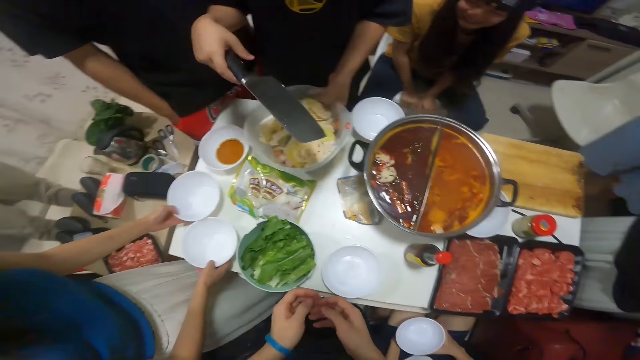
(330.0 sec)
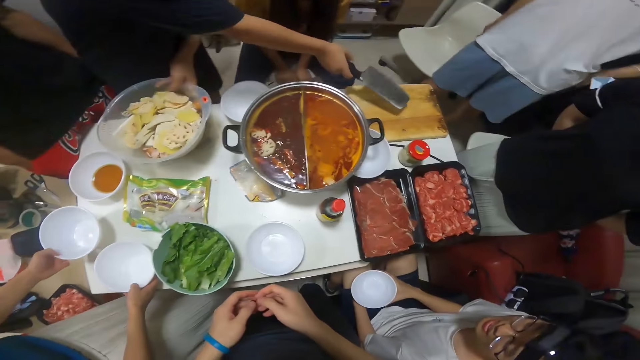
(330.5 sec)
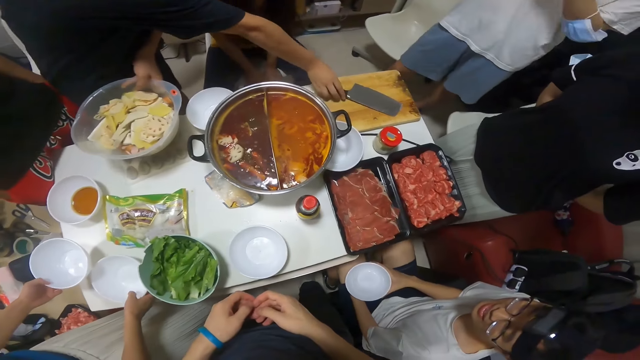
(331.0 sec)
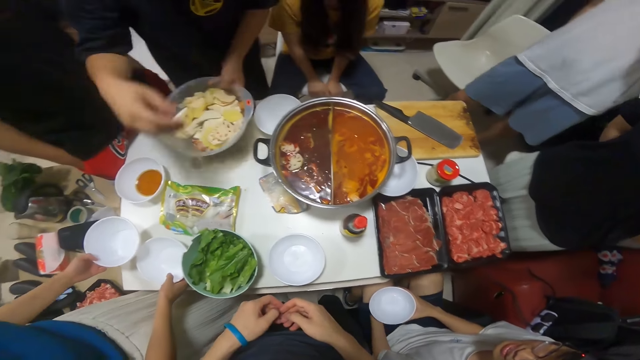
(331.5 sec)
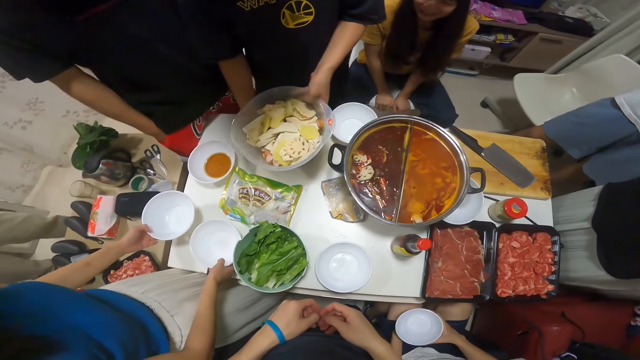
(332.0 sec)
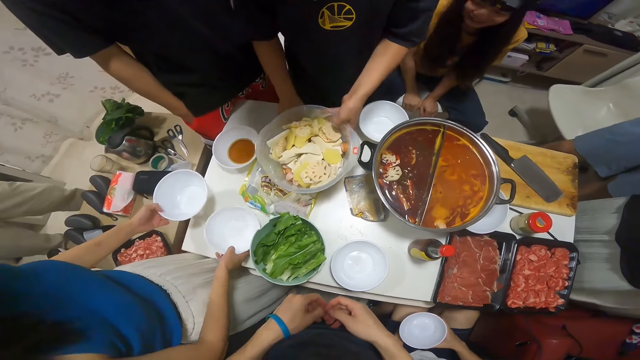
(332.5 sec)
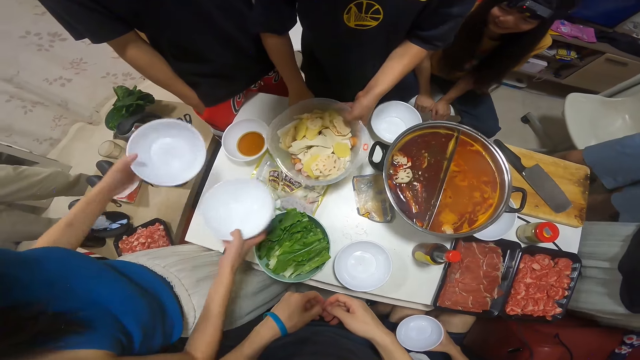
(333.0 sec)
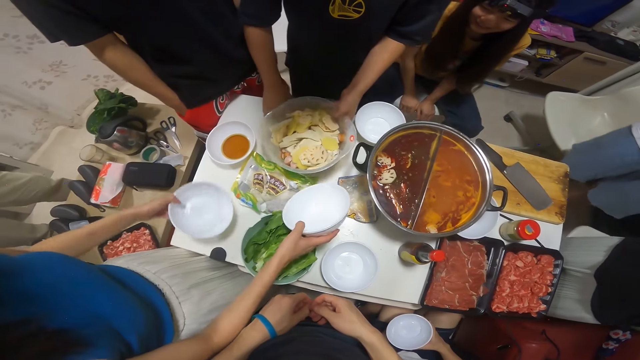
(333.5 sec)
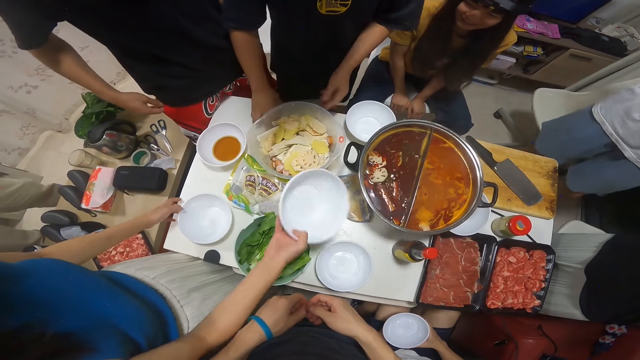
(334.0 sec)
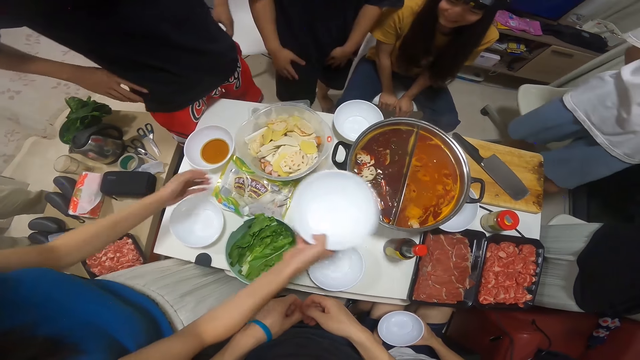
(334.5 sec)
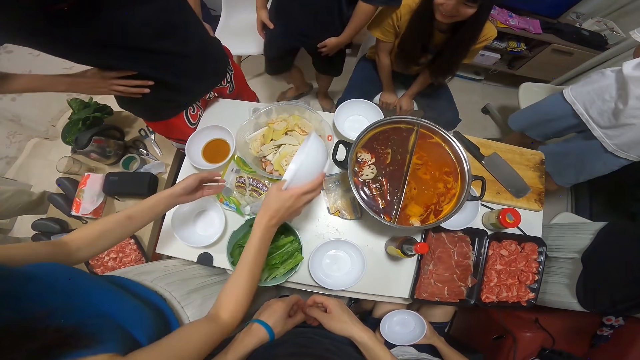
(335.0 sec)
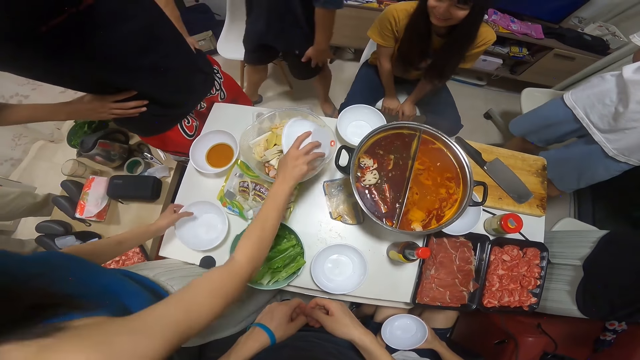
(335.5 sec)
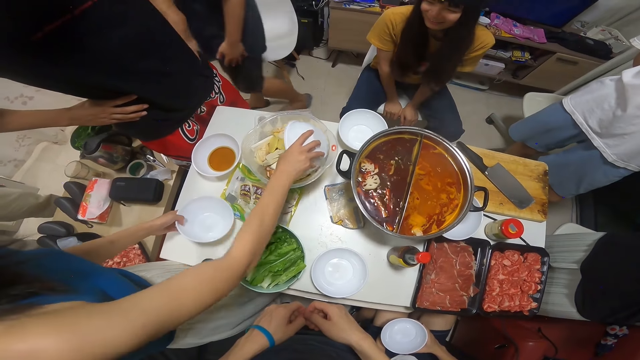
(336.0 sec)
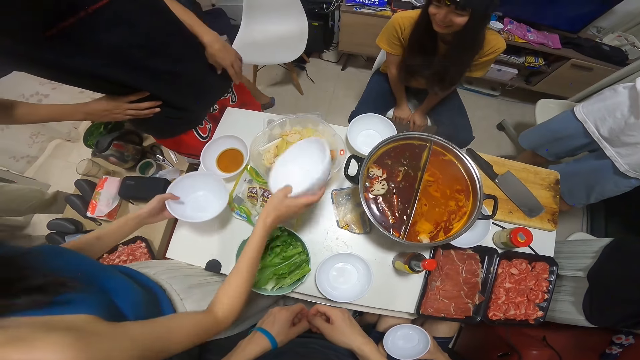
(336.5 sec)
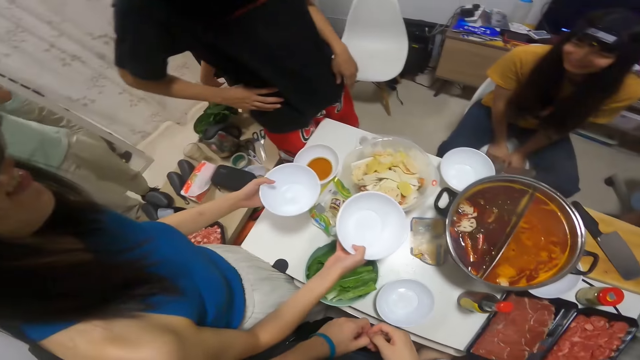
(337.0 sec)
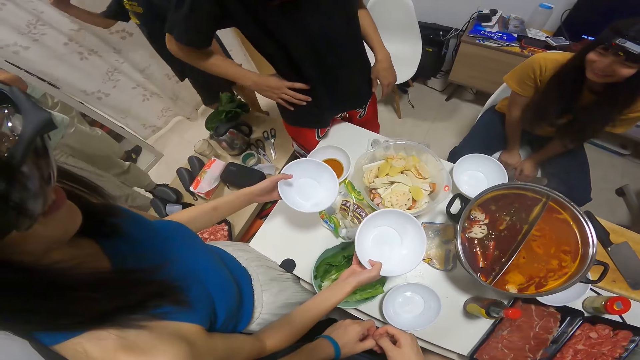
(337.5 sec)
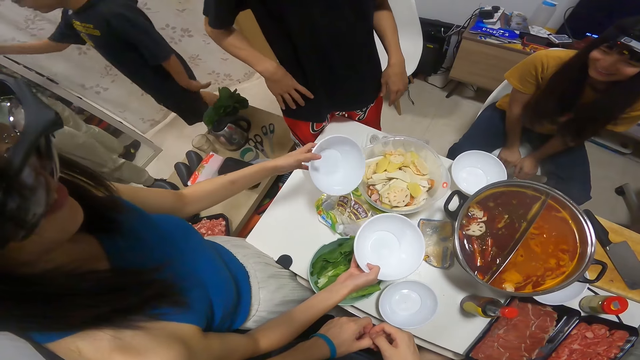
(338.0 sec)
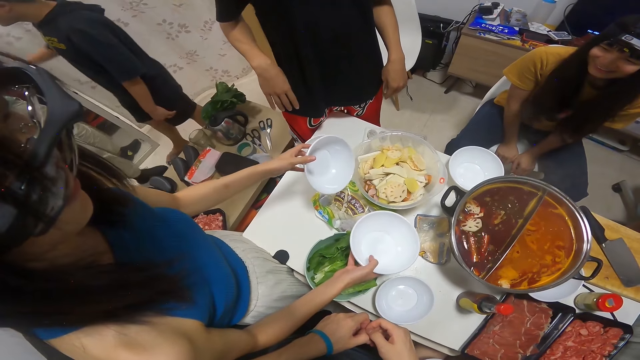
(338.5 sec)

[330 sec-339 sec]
The camera wearer interacts with several people. A man drops the knife on the table with his left hand. The man drops the bowl of fried lotus on the table. A woman drops the bowl in her left hand on the table. The woman puts the bowl in the fried lotus with her right hand. The man interacts with another man.

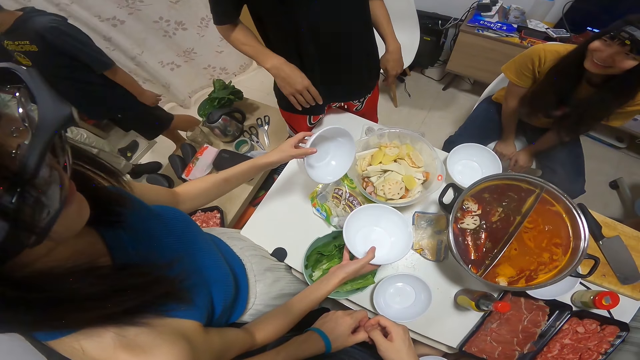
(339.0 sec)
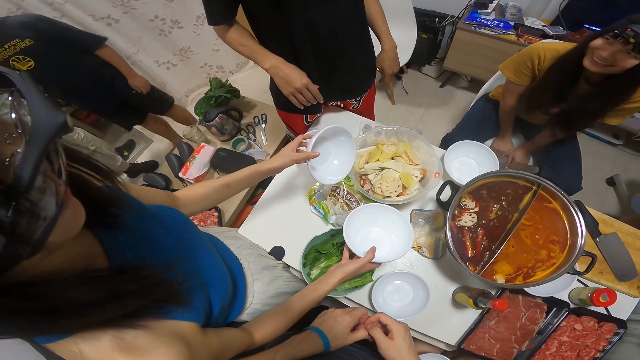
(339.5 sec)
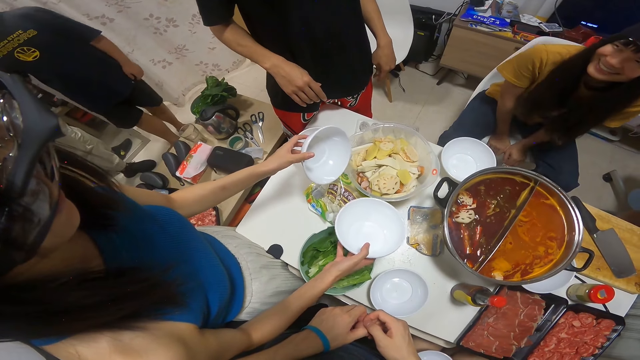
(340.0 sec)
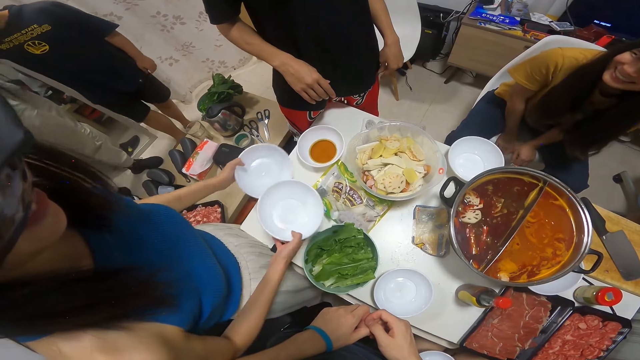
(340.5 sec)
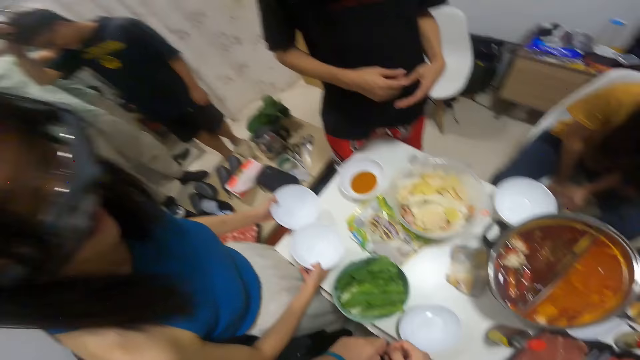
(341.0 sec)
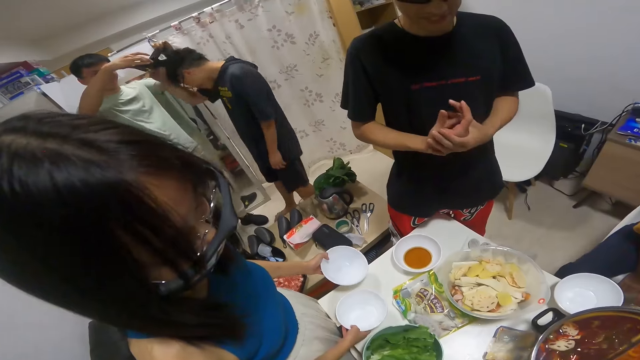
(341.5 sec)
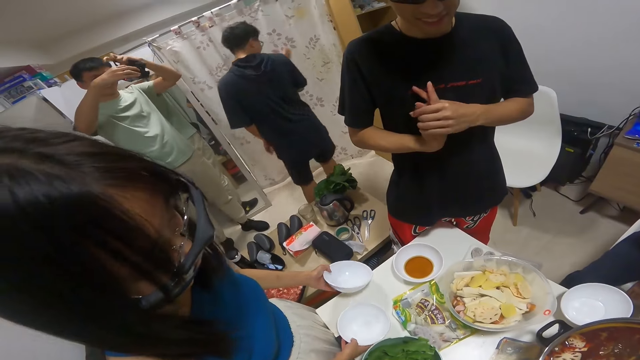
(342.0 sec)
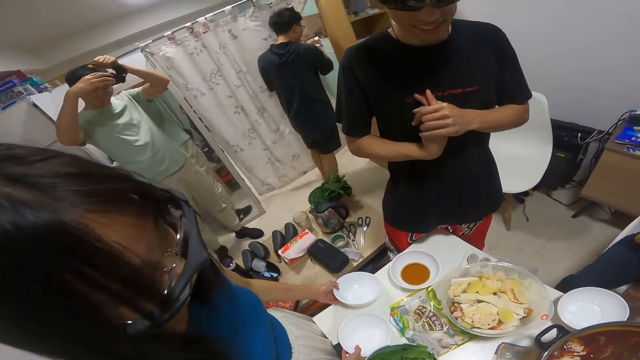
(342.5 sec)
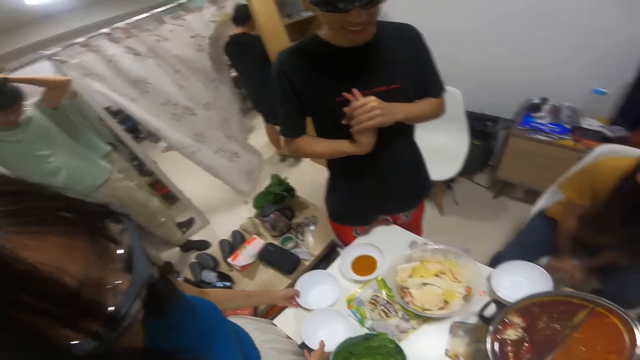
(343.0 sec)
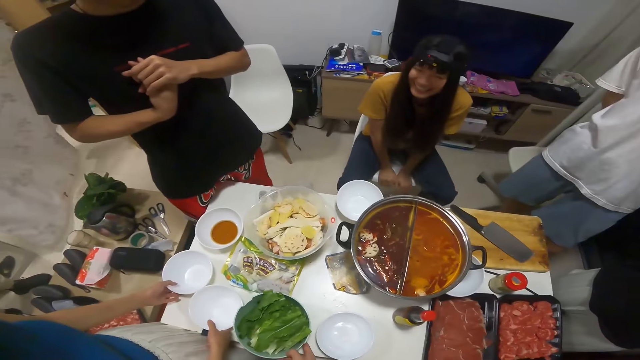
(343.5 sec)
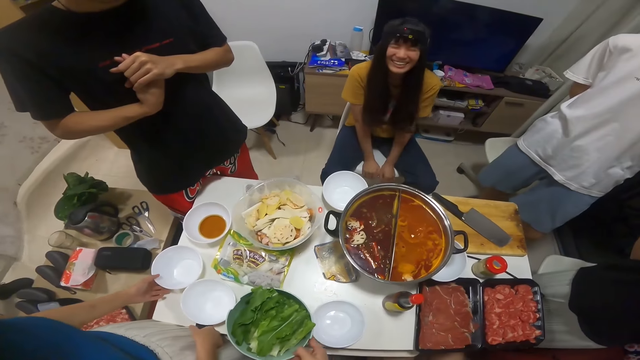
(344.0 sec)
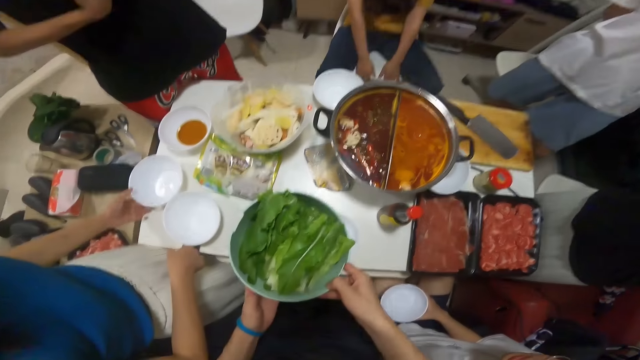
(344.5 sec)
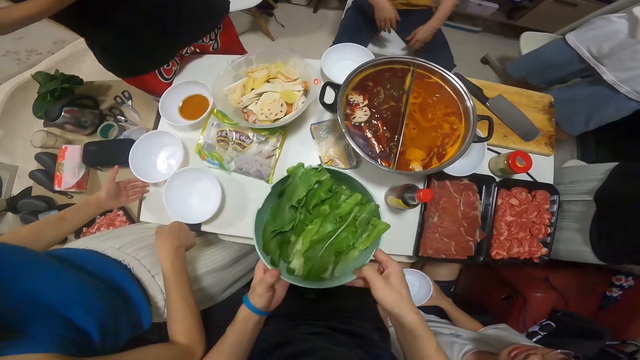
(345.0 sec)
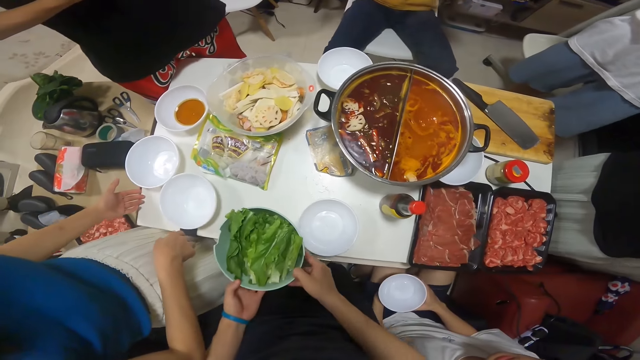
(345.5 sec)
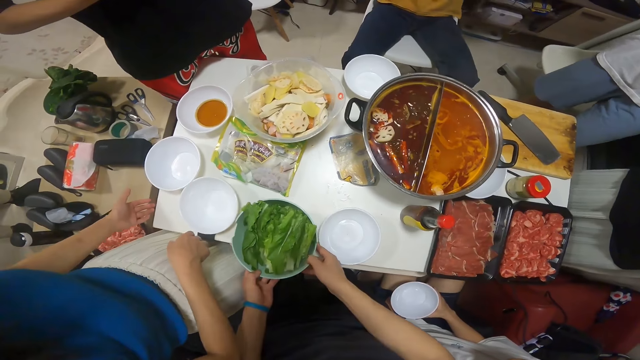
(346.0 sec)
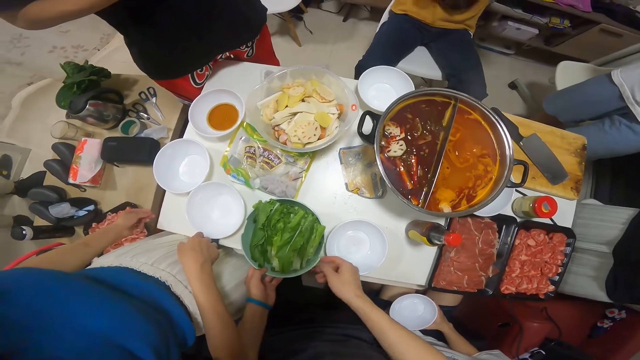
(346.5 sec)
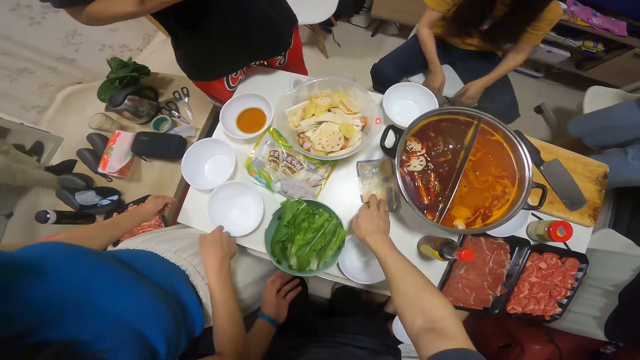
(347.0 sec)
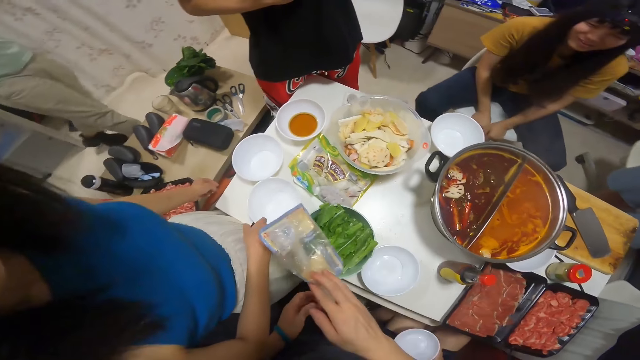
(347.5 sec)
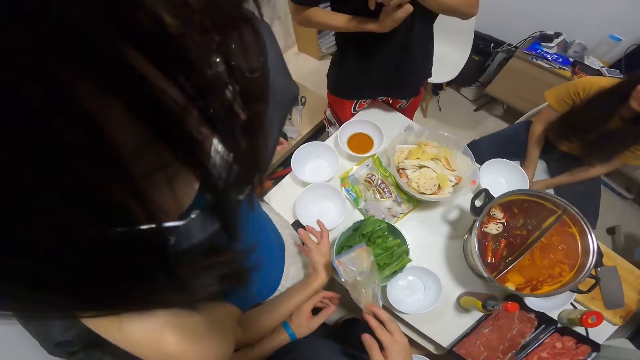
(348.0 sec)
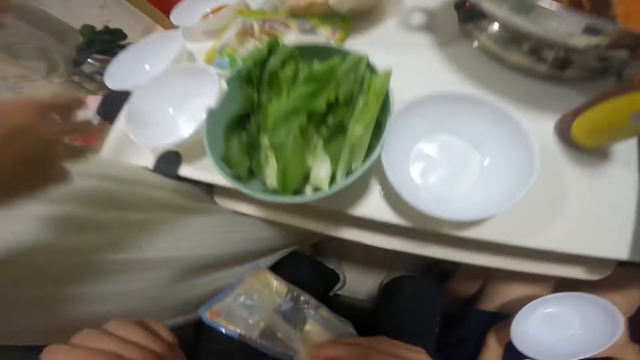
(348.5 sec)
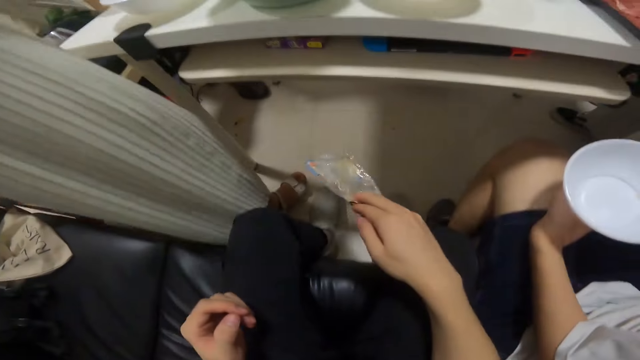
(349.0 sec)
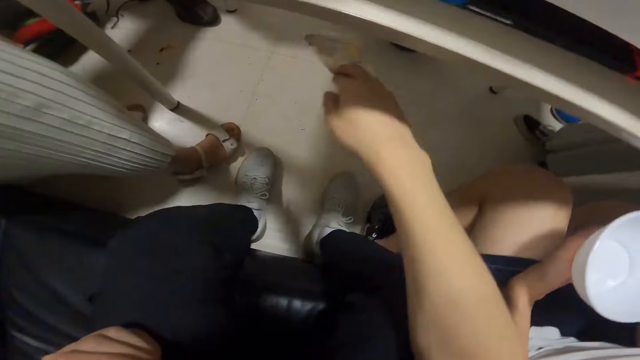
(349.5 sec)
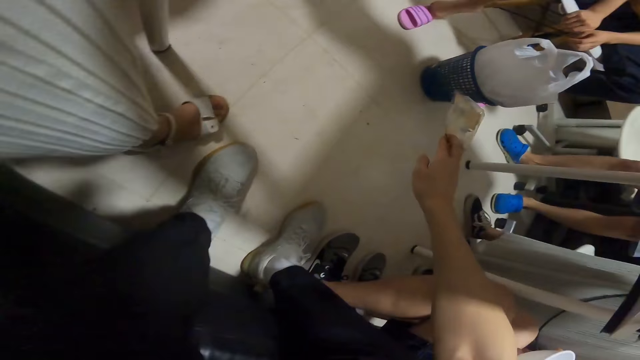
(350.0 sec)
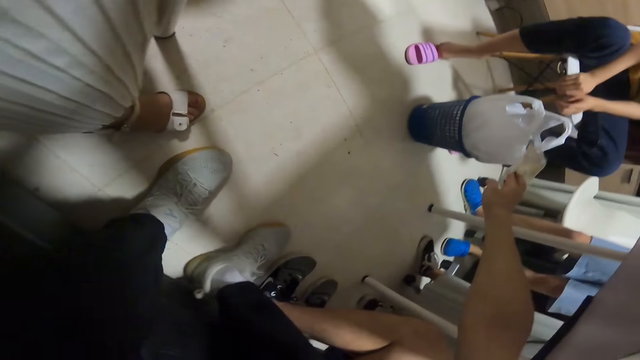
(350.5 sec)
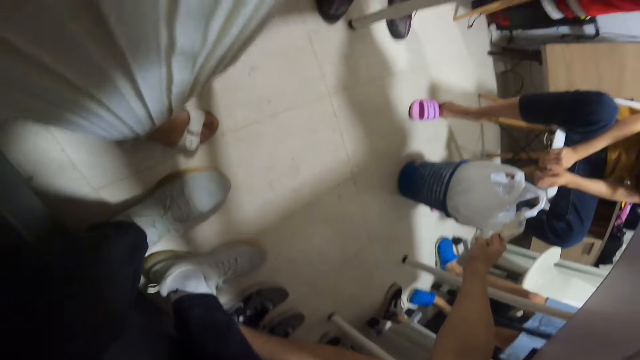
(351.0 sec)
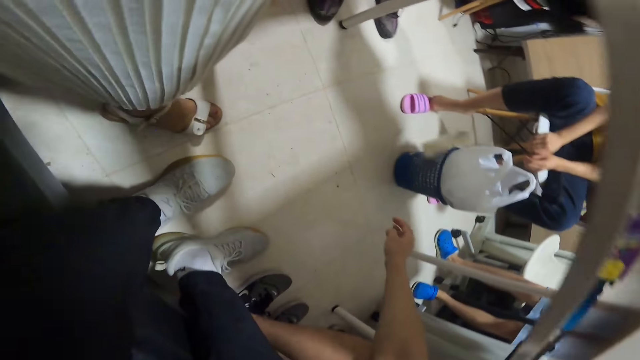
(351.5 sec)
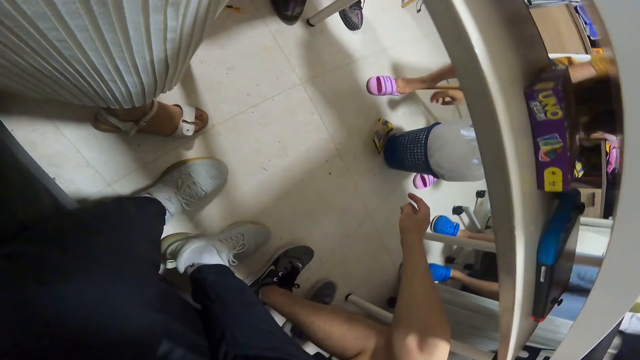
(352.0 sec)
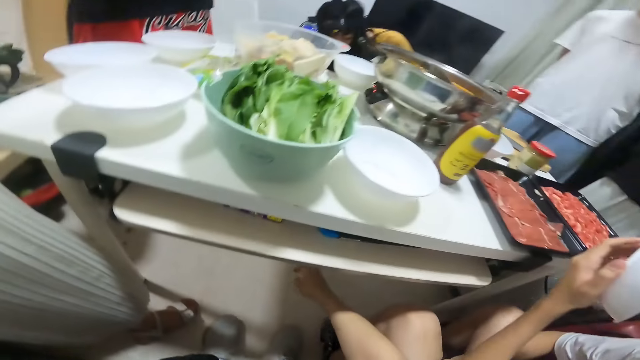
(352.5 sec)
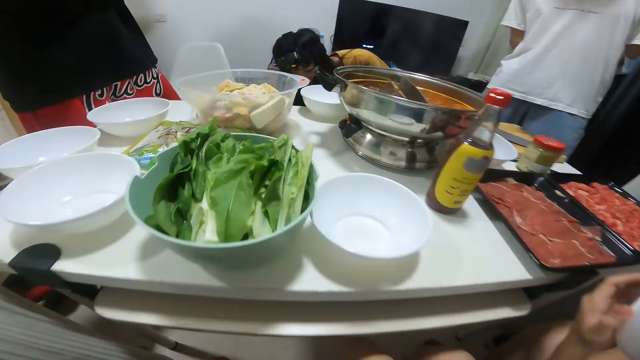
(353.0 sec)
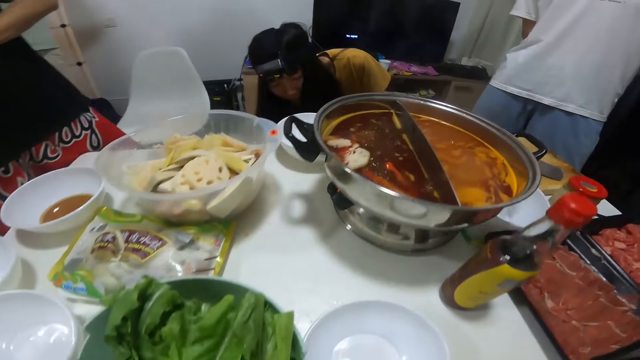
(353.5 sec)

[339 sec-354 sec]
The woman drops the bowl in her right hand on the table. She drops the bowl in her left hand on the table. The man gives another man the camera. The other man takes the camera from the first man. The other man wears the camera over his head. The camera wearer carries a bowl of broccoli from the table. He picks the bowl from the table. He drops the bowl of broccoli on the table. He picks the trash or paper from the table with his right hand. He throws the trash on the floor. He puts the paper in the dustbin.
